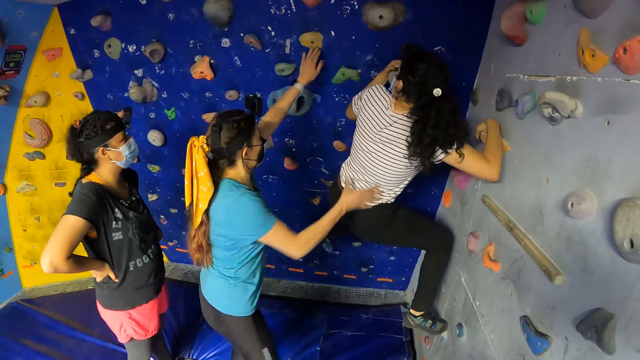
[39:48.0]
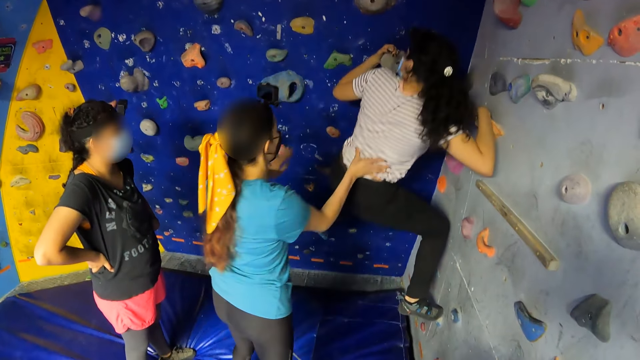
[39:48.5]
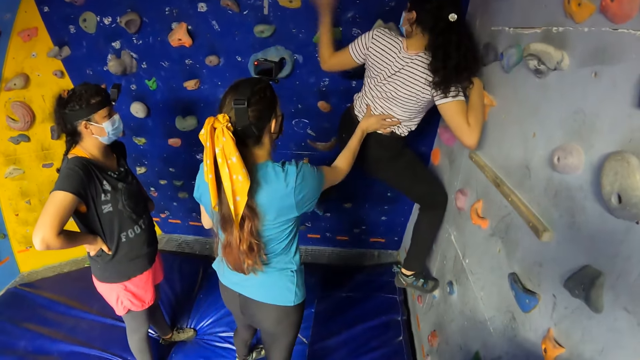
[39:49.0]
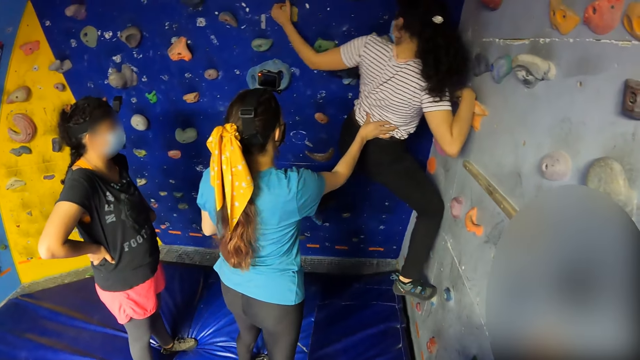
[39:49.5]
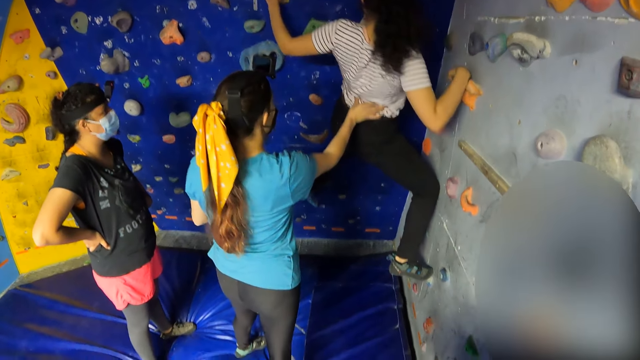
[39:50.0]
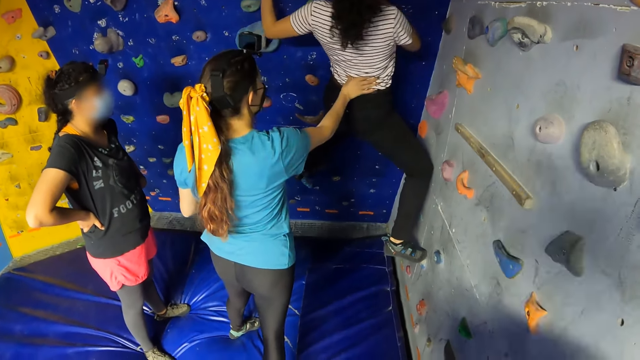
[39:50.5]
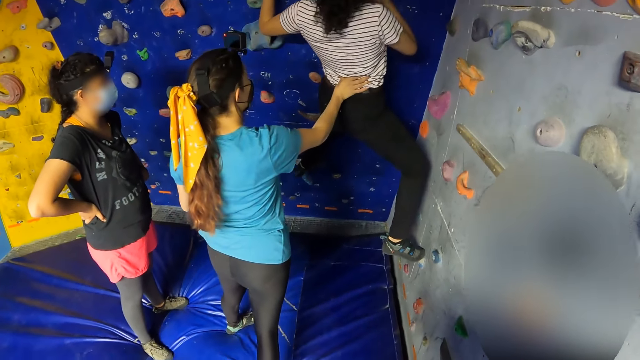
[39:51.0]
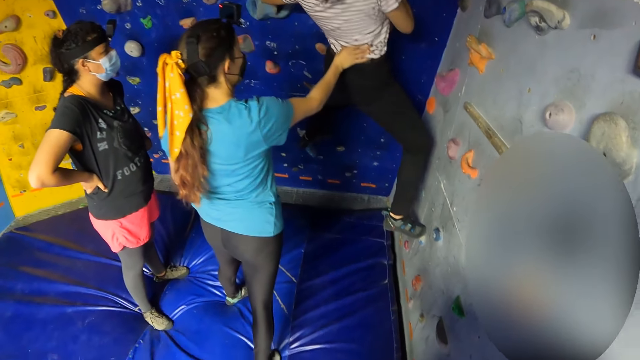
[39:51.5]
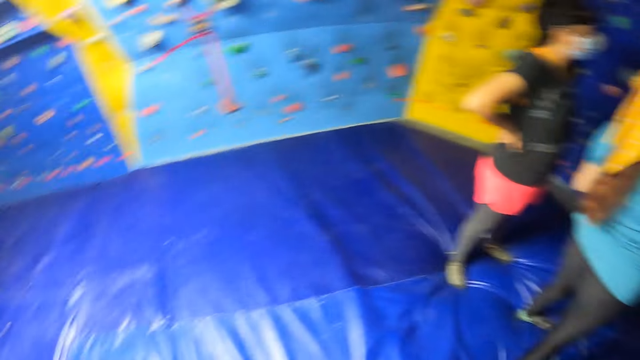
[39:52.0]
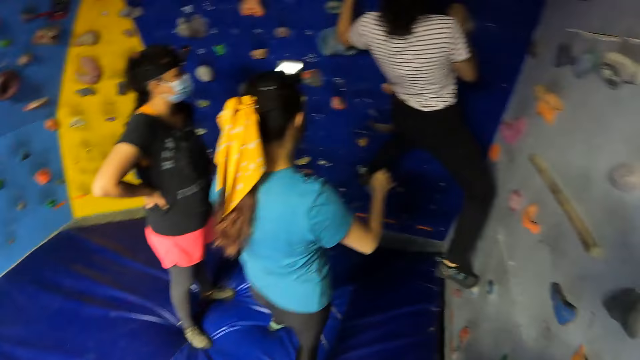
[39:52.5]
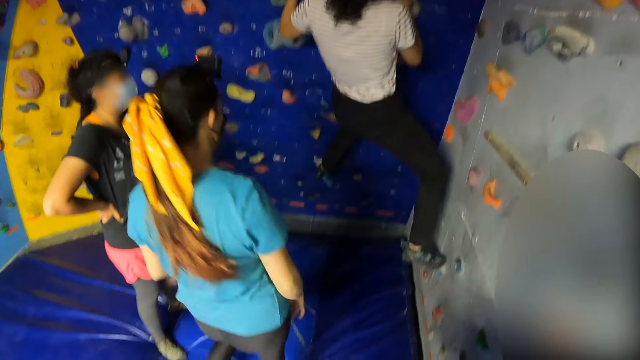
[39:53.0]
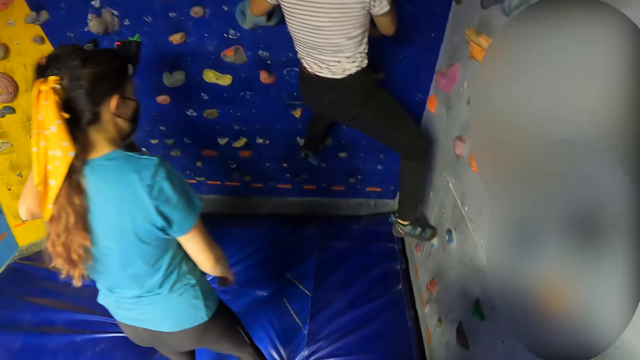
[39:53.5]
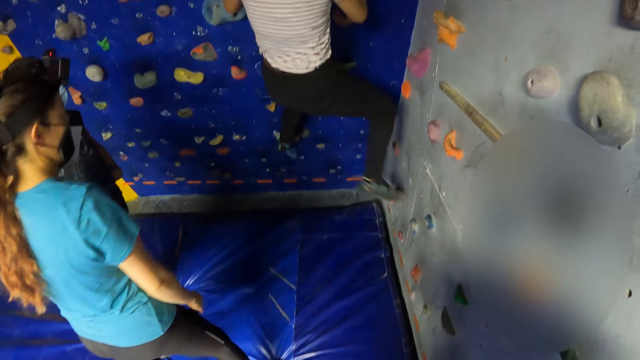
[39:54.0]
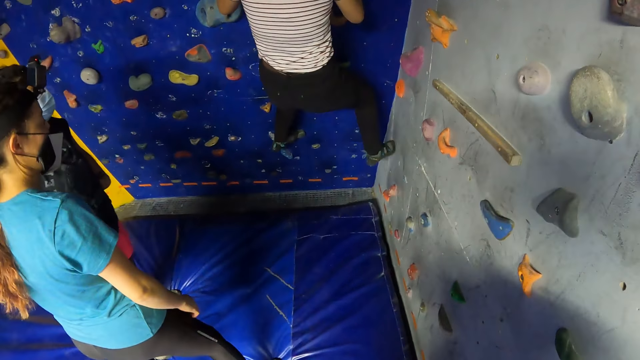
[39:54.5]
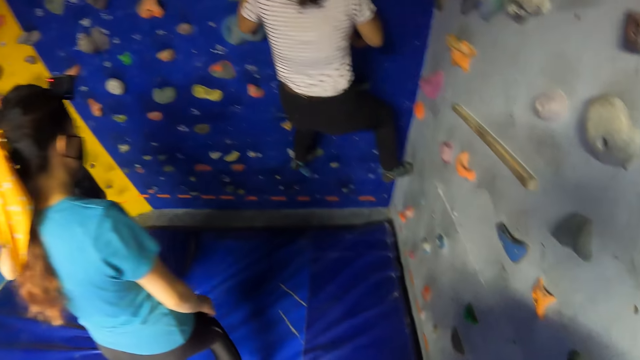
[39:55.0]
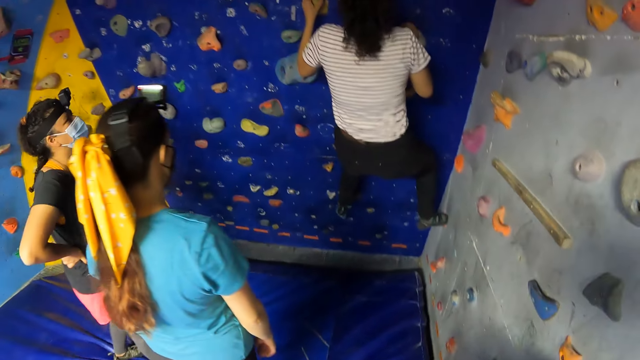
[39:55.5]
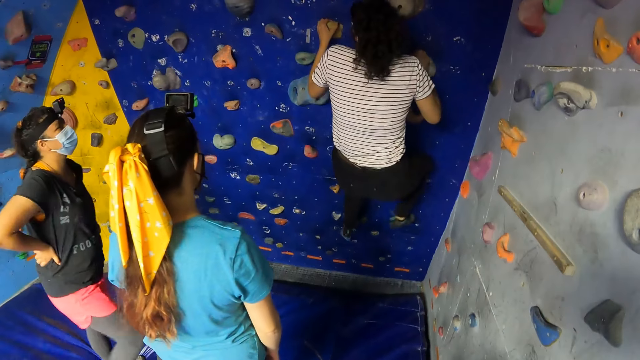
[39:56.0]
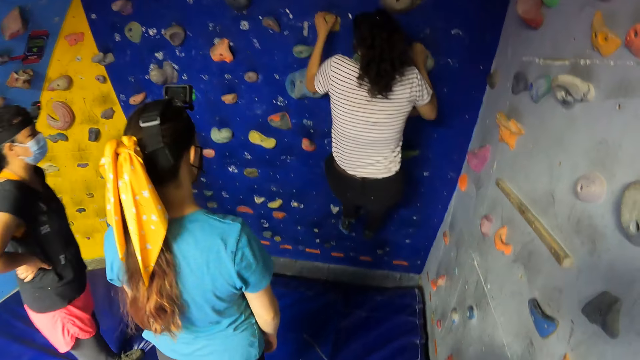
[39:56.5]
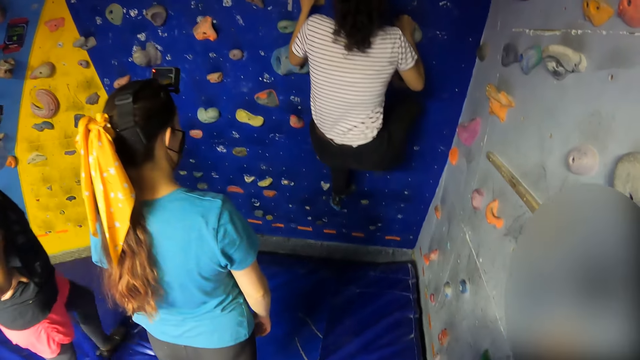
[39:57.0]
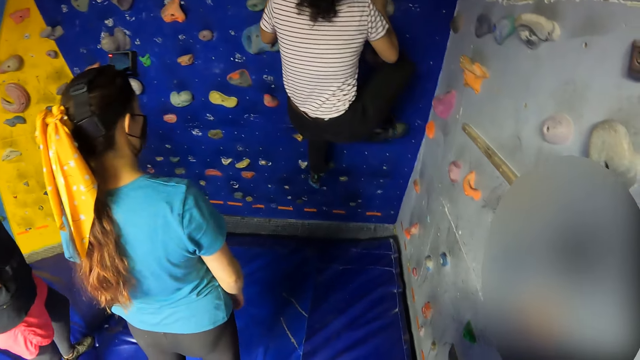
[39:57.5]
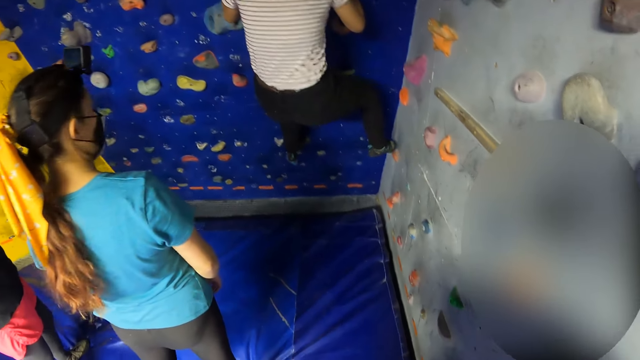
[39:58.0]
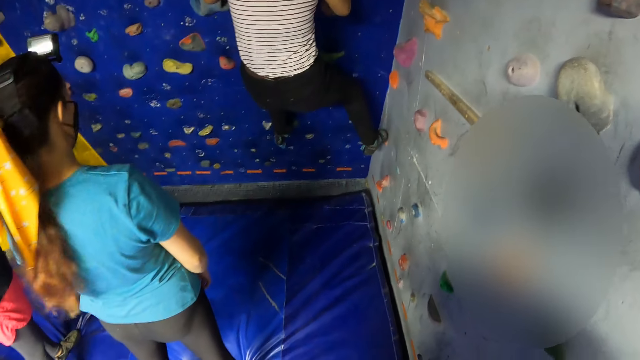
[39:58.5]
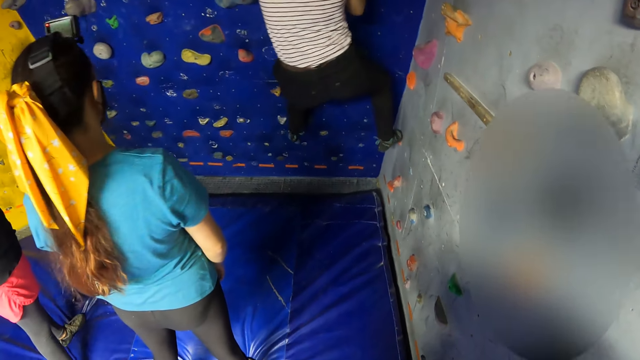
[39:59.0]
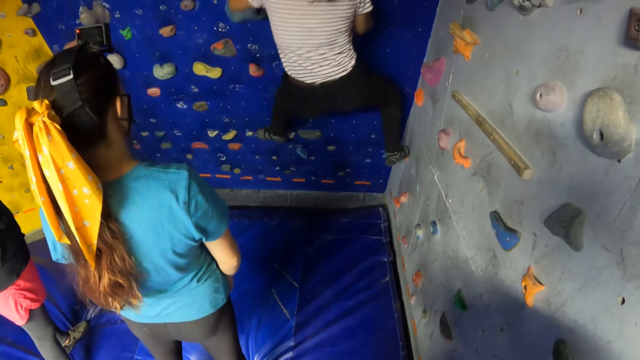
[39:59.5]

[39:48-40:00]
The girl touches a wall climbing hold with her left hand. Another girl supports the first girl's body by her right hand. The camera wearer supports a person with her right hand. She looks around.

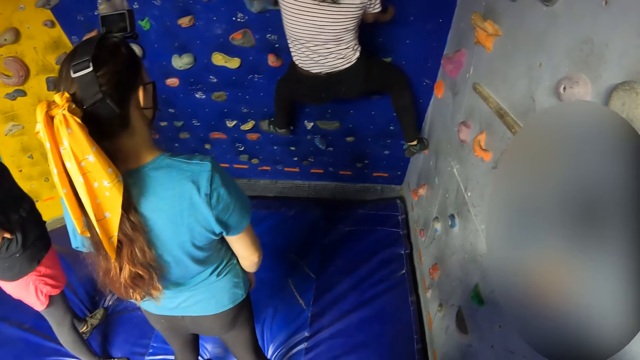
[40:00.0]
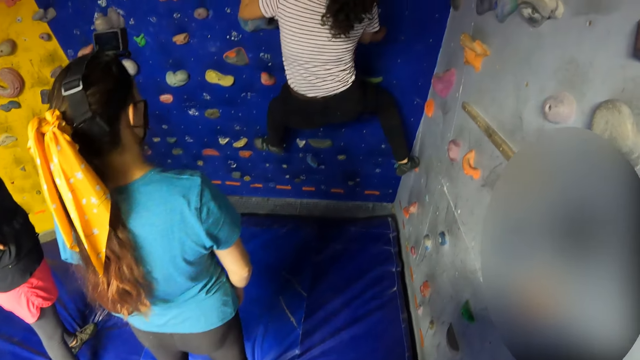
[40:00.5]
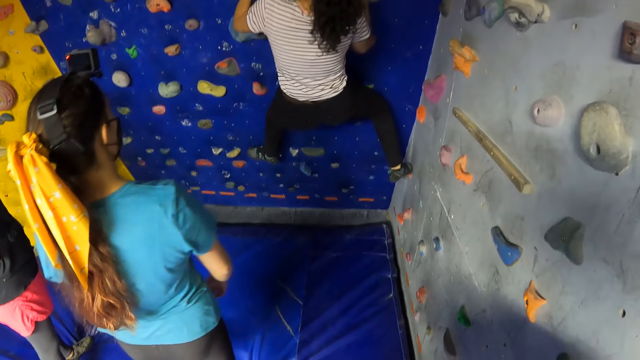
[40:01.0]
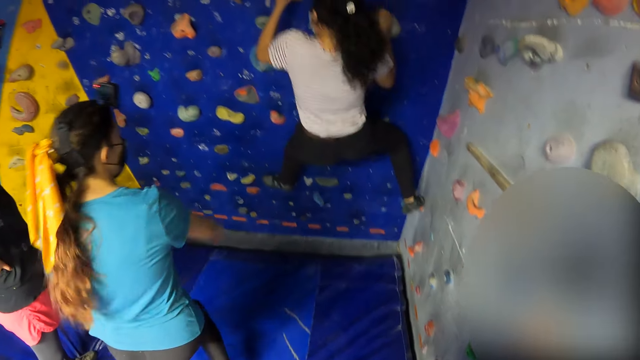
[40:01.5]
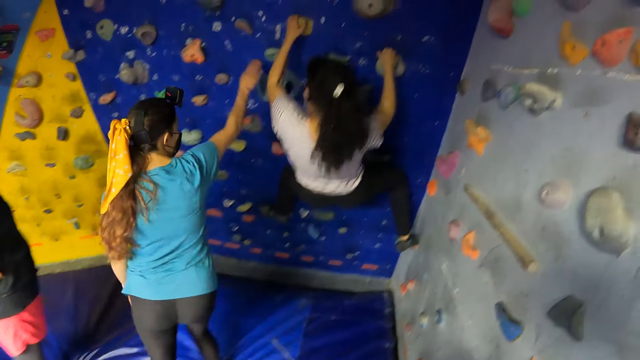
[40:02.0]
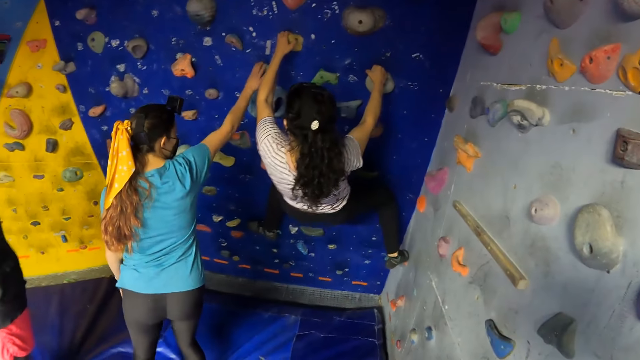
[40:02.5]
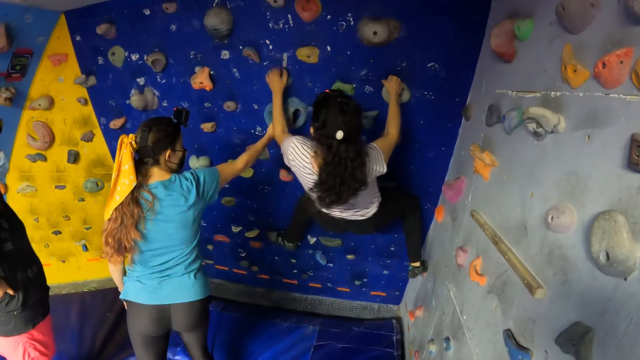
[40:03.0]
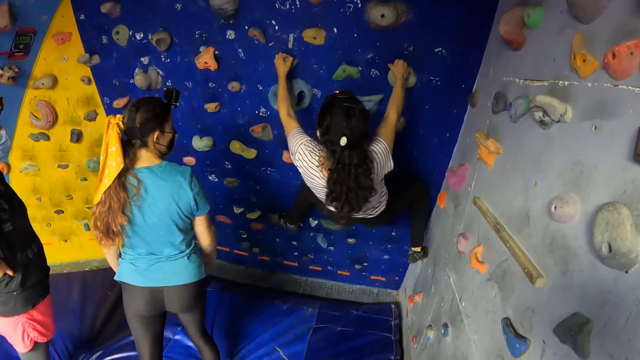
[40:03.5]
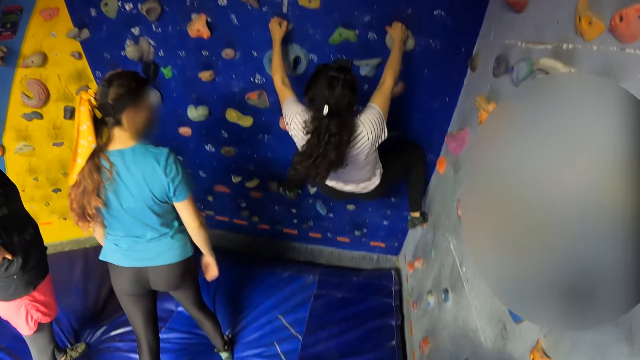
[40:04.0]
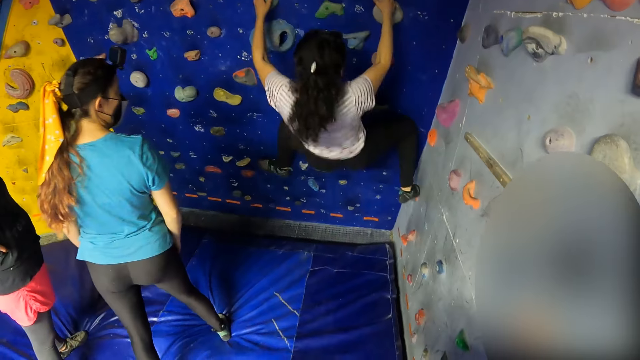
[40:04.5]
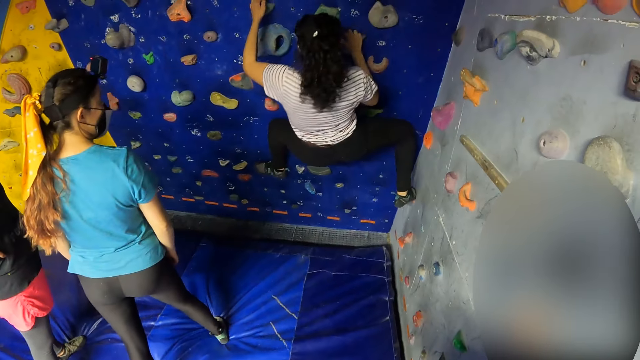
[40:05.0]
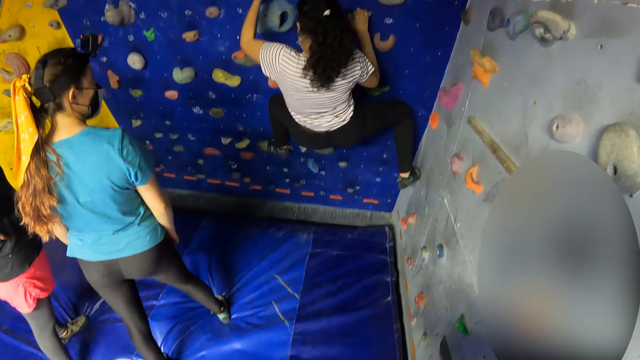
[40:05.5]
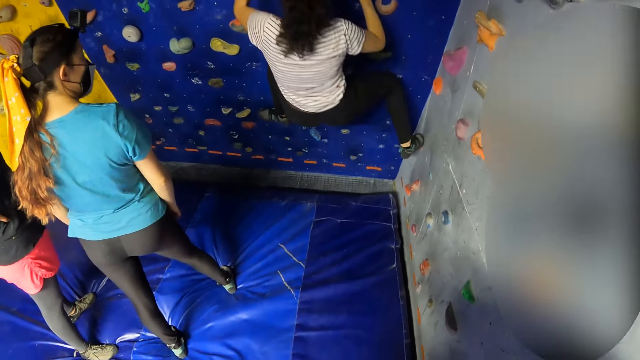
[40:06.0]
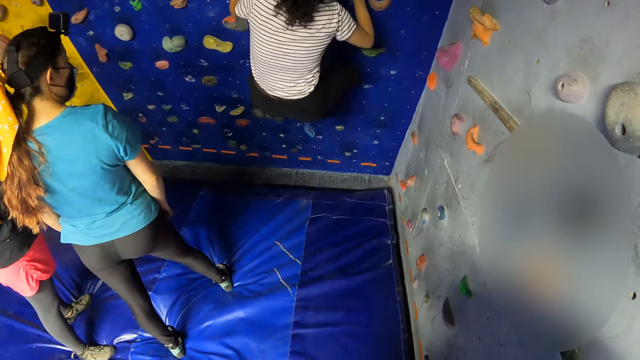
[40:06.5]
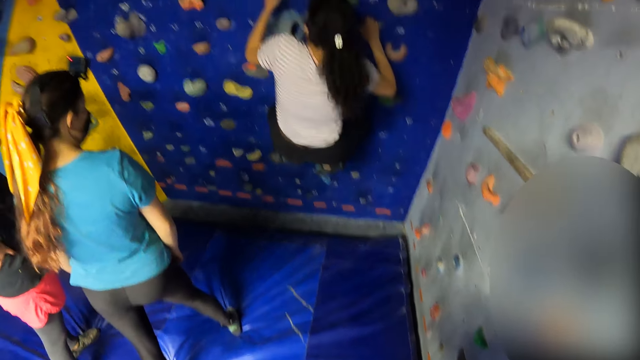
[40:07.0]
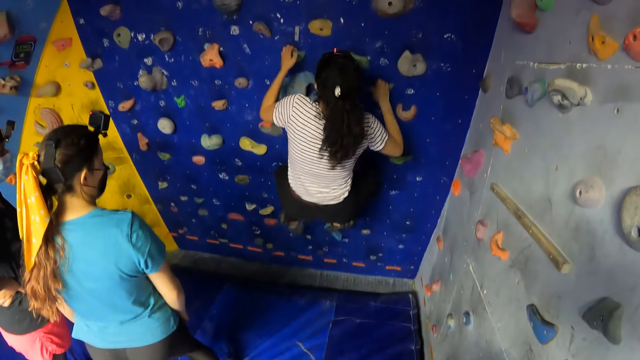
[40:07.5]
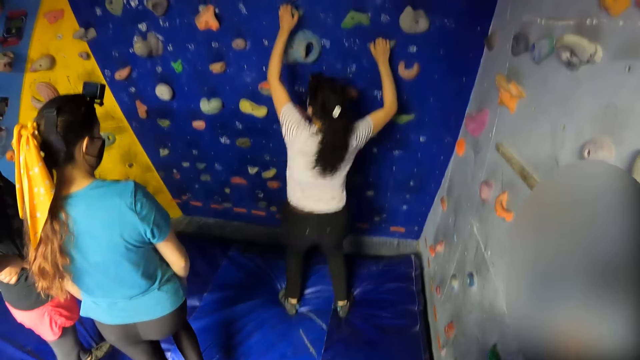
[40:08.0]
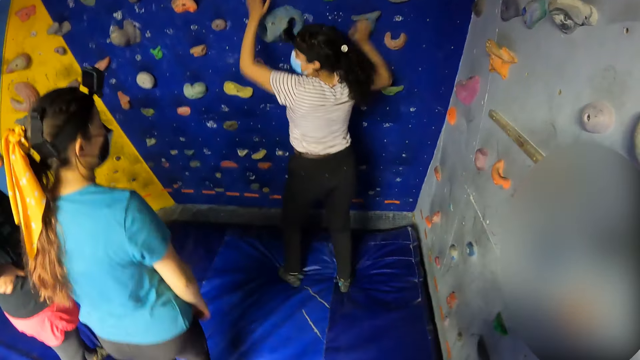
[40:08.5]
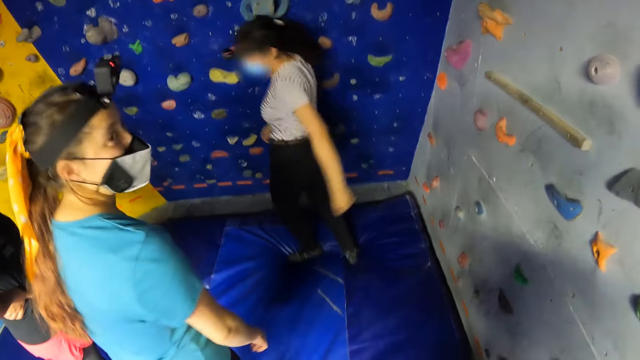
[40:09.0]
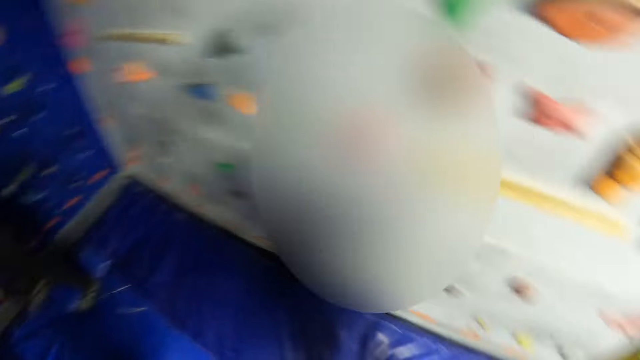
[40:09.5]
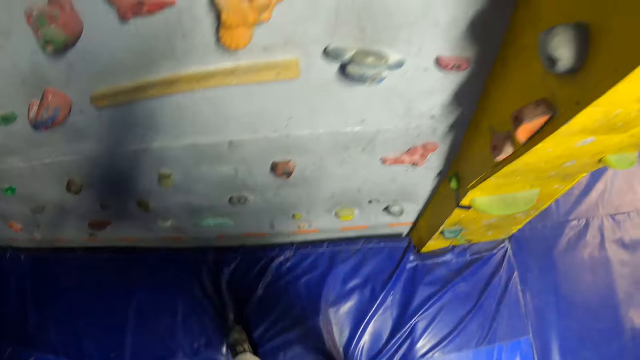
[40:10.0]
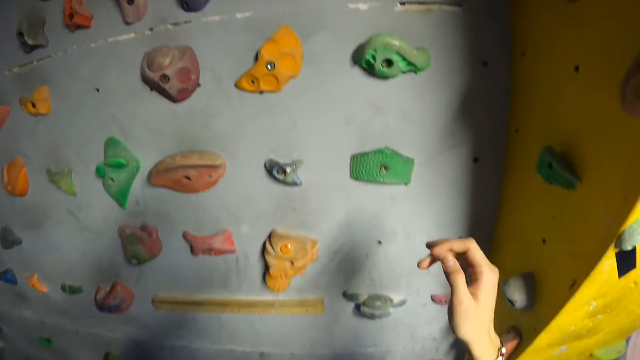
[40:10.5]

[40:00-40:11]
The girl touches a wall climbing hold with her right hand. A person puts her legs down. Another girl jumps down on a bouldering mat. The camera wearer turns around.
